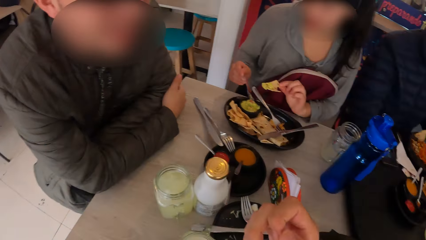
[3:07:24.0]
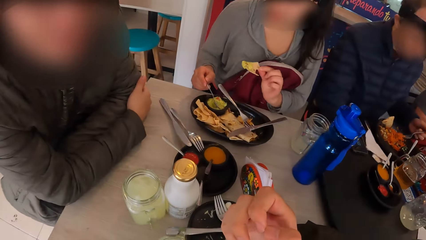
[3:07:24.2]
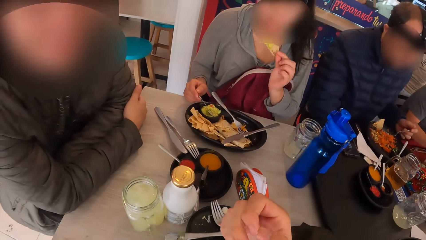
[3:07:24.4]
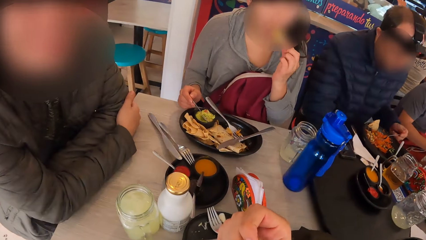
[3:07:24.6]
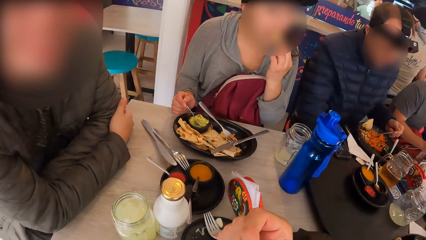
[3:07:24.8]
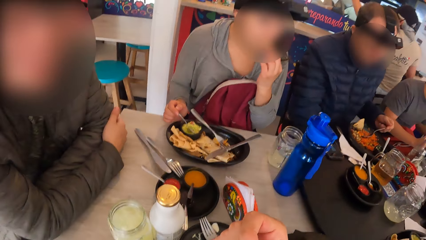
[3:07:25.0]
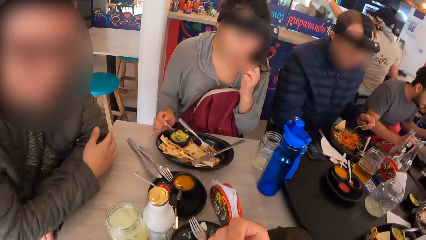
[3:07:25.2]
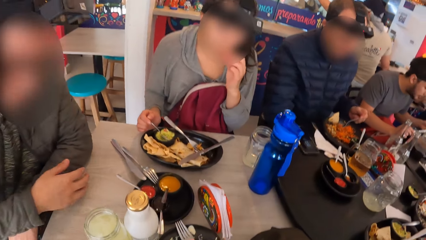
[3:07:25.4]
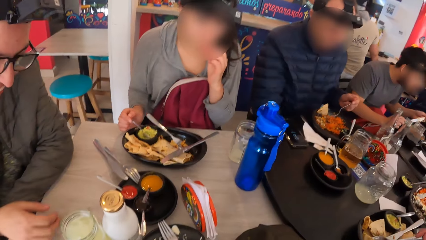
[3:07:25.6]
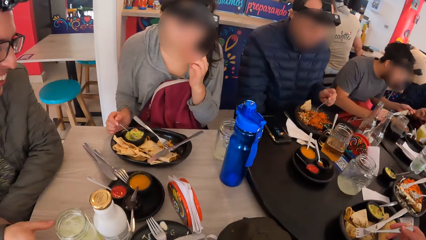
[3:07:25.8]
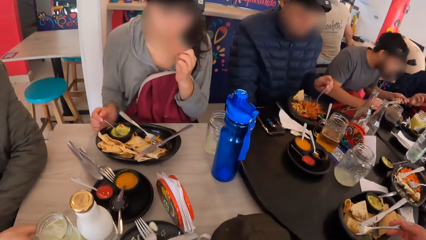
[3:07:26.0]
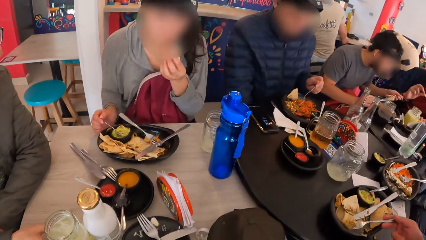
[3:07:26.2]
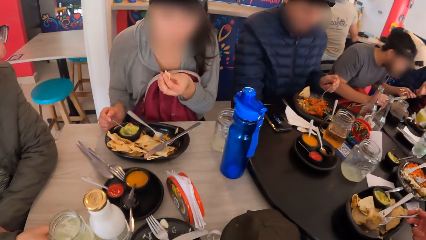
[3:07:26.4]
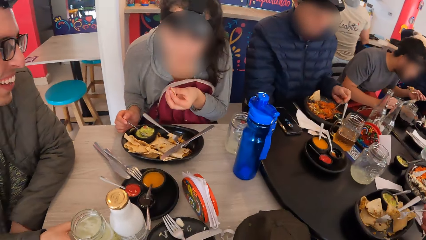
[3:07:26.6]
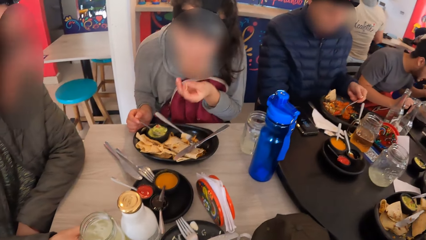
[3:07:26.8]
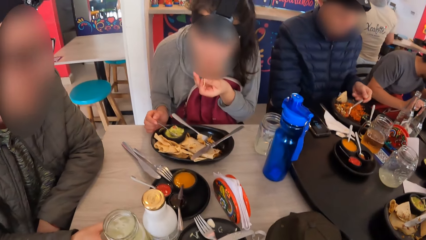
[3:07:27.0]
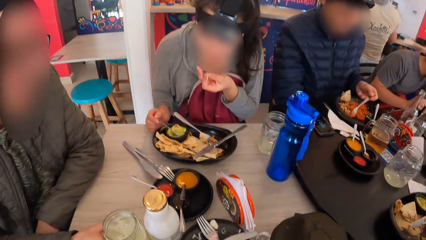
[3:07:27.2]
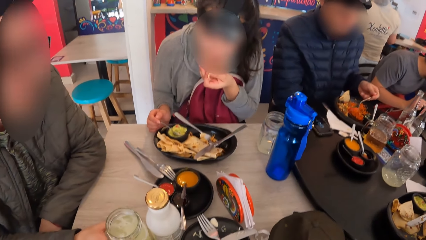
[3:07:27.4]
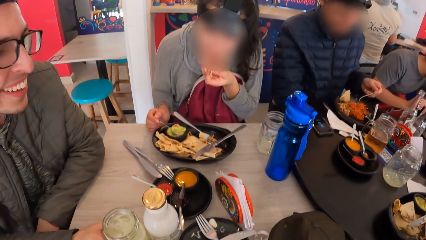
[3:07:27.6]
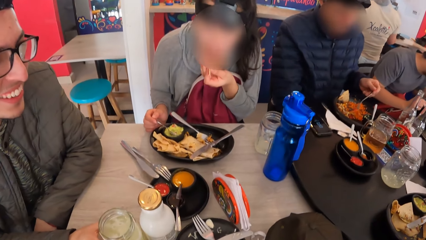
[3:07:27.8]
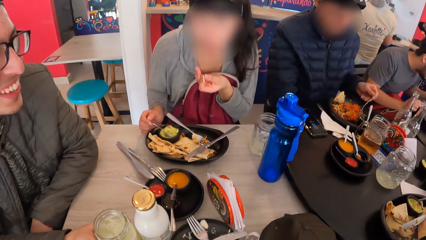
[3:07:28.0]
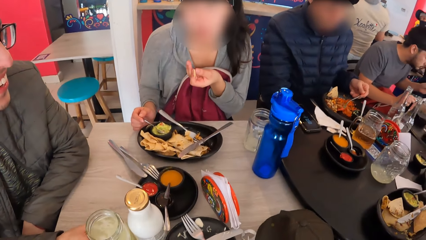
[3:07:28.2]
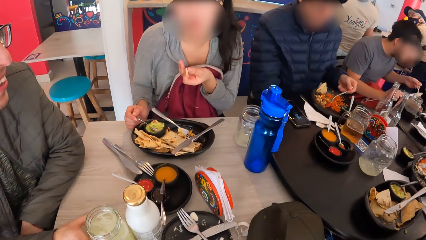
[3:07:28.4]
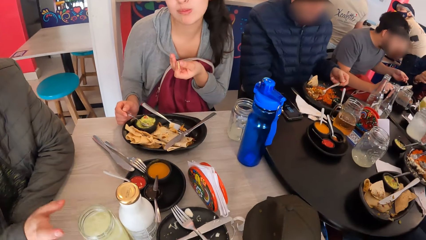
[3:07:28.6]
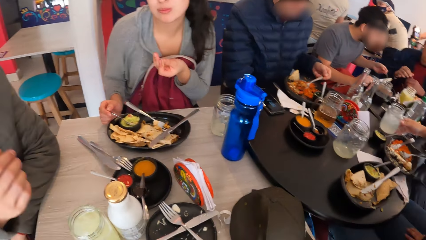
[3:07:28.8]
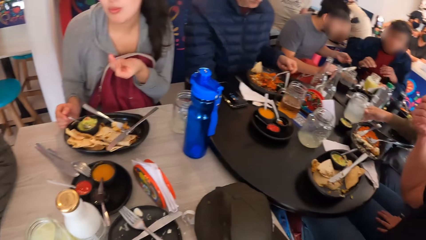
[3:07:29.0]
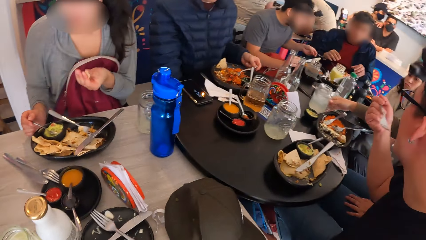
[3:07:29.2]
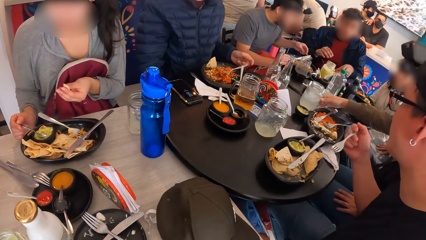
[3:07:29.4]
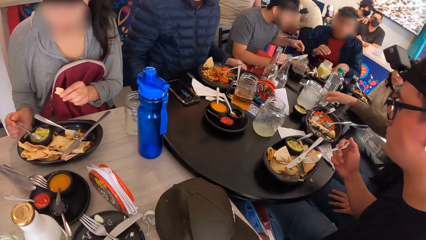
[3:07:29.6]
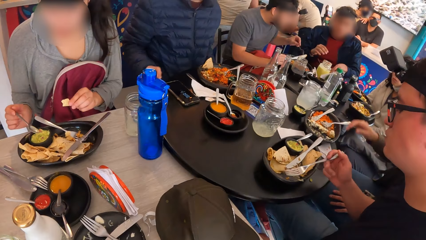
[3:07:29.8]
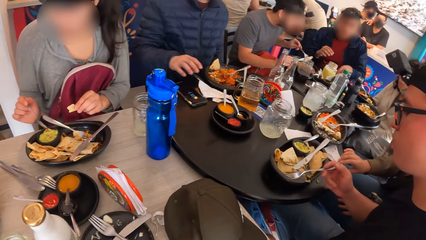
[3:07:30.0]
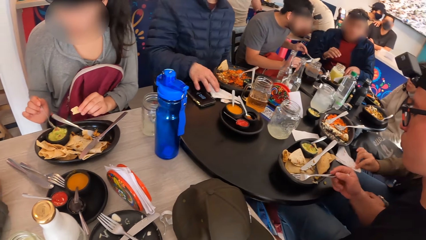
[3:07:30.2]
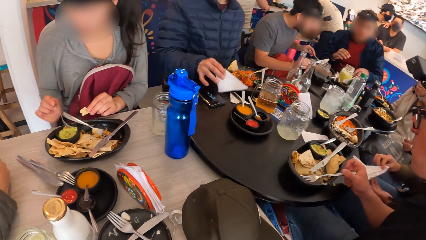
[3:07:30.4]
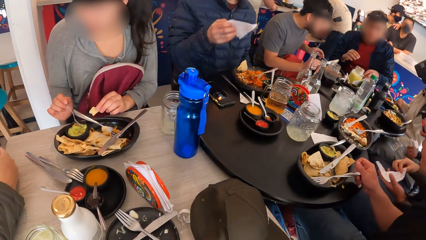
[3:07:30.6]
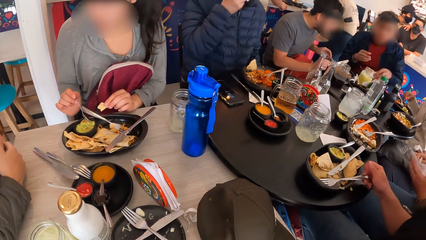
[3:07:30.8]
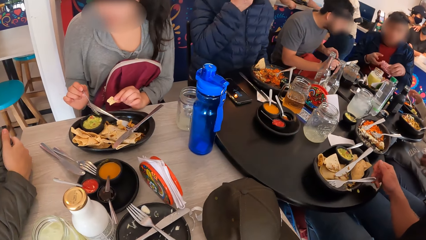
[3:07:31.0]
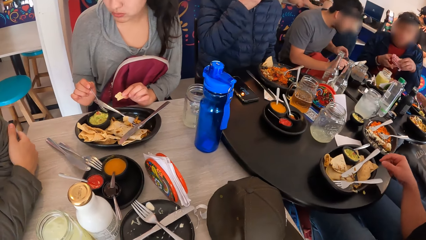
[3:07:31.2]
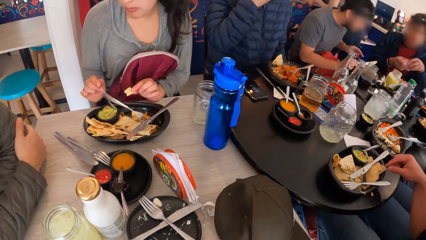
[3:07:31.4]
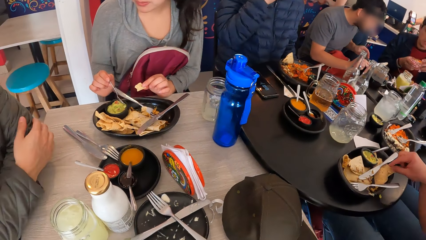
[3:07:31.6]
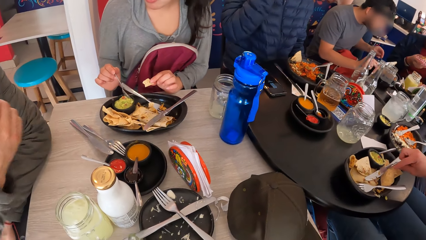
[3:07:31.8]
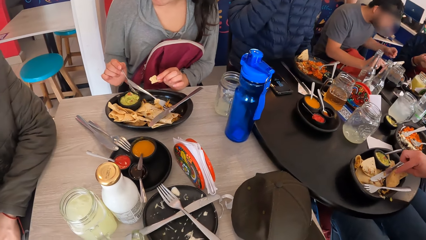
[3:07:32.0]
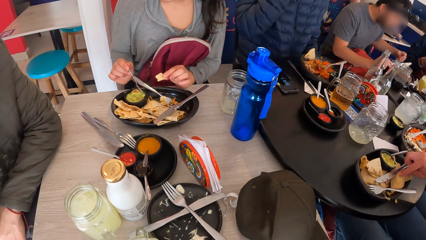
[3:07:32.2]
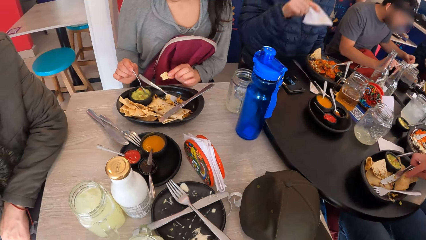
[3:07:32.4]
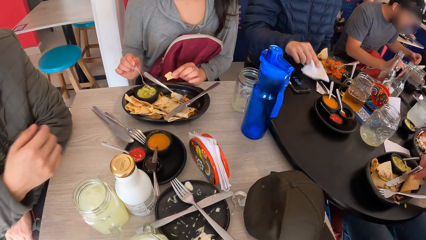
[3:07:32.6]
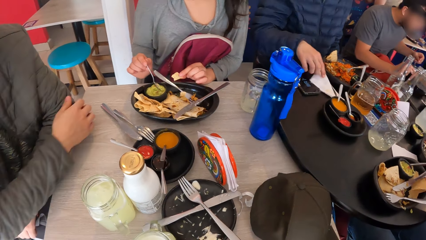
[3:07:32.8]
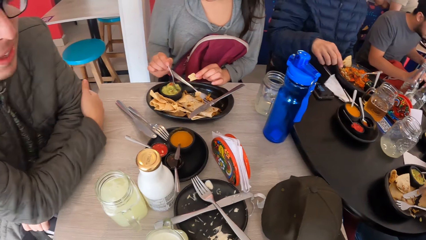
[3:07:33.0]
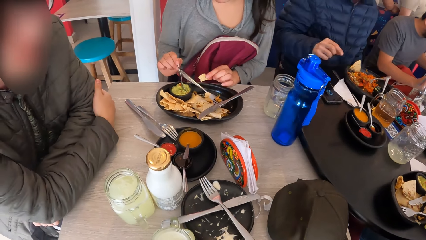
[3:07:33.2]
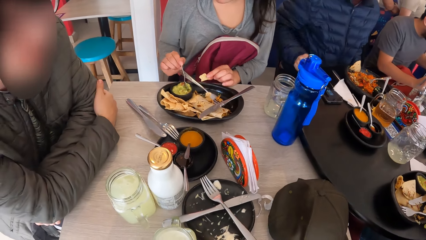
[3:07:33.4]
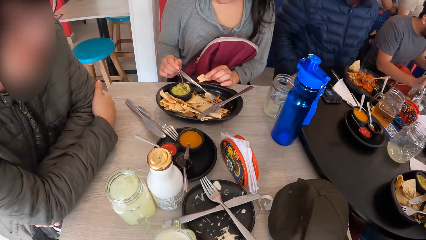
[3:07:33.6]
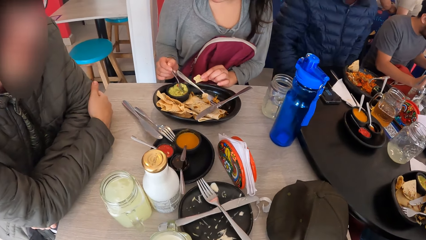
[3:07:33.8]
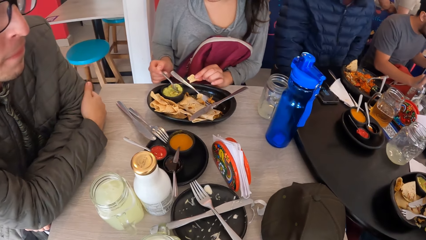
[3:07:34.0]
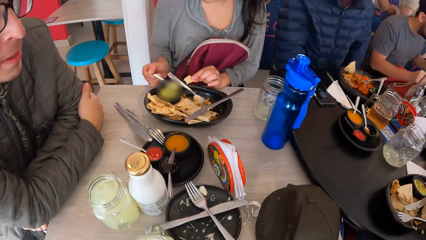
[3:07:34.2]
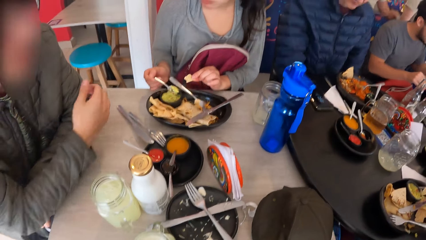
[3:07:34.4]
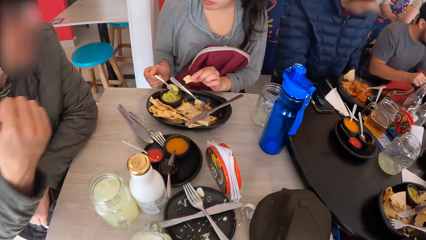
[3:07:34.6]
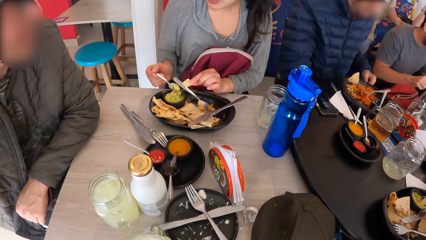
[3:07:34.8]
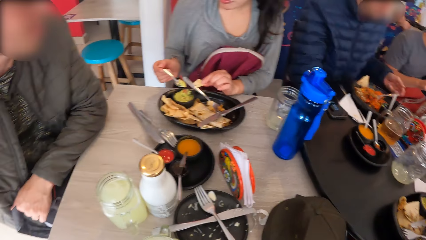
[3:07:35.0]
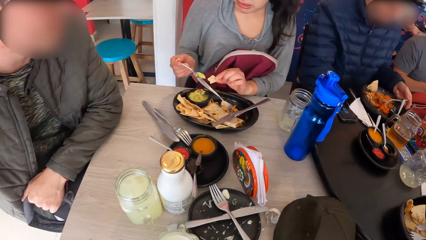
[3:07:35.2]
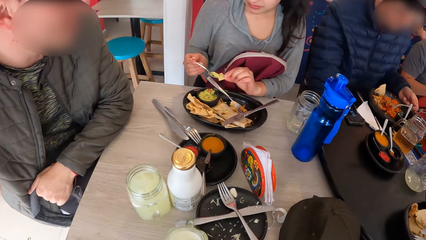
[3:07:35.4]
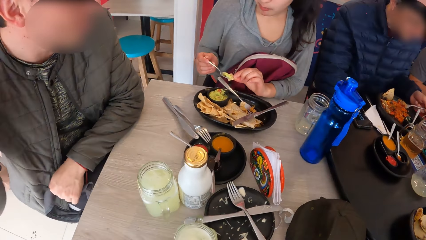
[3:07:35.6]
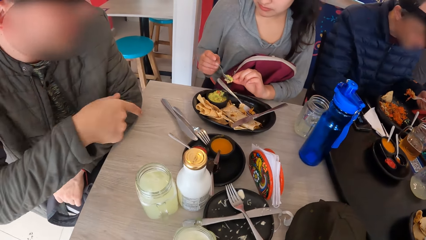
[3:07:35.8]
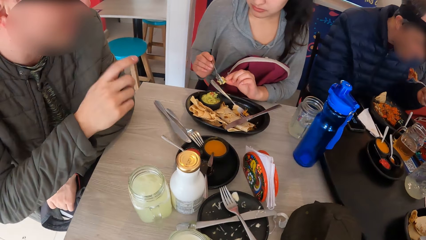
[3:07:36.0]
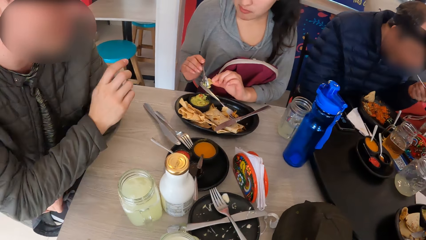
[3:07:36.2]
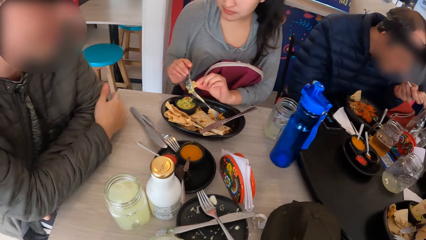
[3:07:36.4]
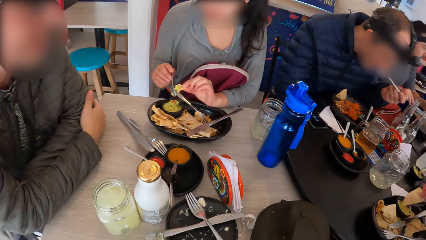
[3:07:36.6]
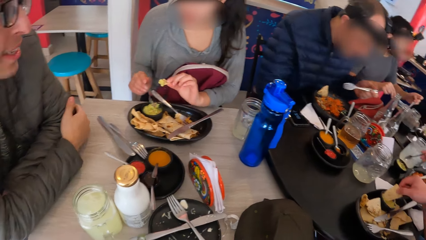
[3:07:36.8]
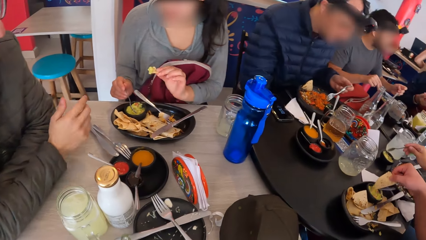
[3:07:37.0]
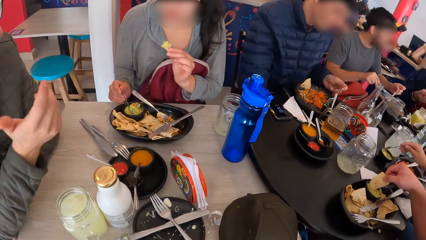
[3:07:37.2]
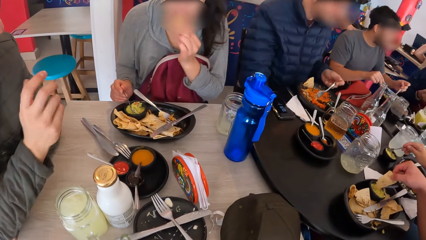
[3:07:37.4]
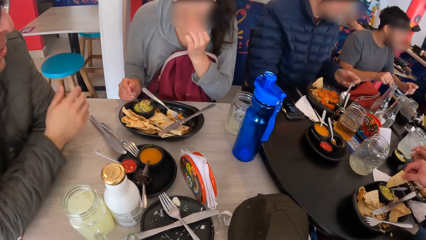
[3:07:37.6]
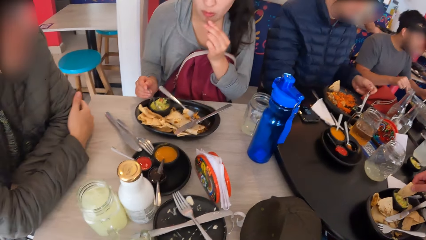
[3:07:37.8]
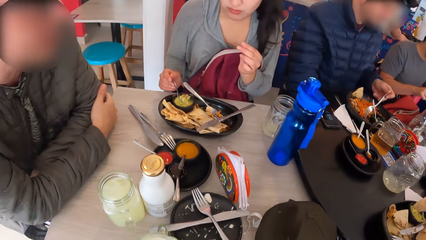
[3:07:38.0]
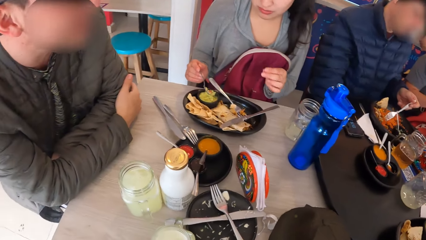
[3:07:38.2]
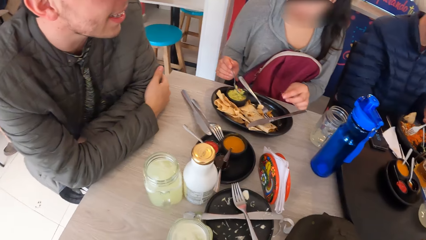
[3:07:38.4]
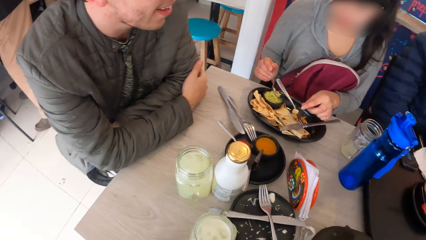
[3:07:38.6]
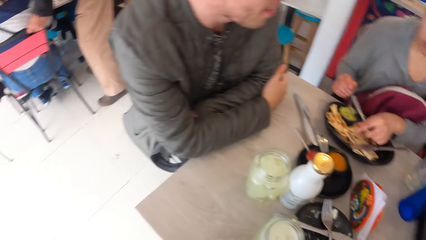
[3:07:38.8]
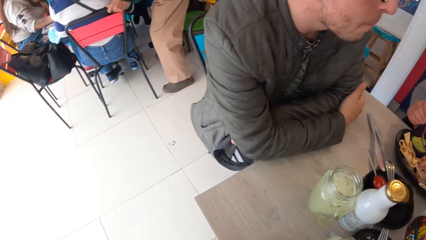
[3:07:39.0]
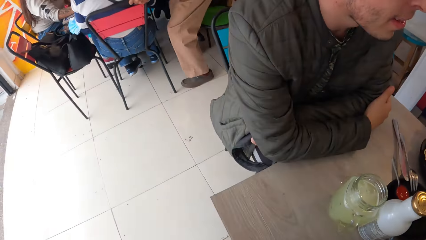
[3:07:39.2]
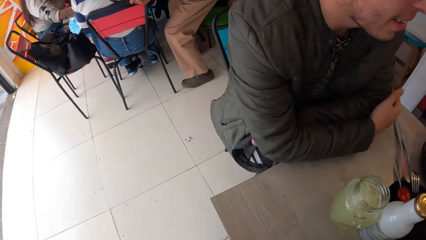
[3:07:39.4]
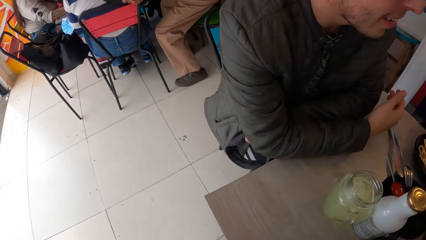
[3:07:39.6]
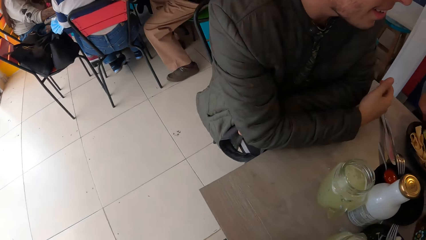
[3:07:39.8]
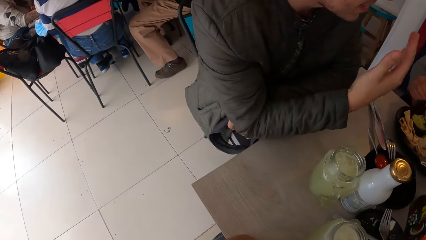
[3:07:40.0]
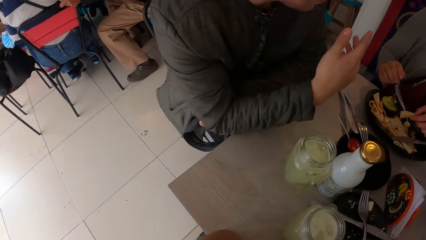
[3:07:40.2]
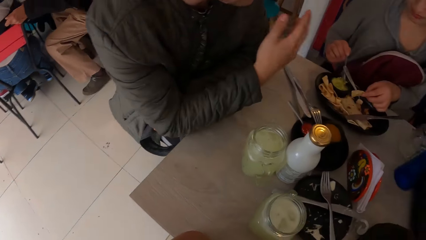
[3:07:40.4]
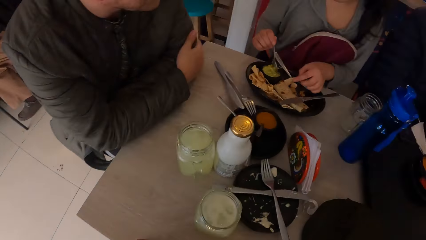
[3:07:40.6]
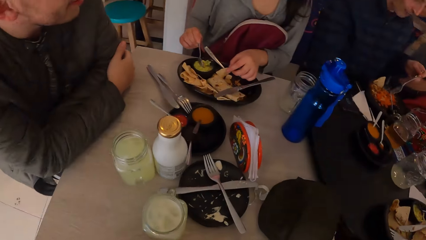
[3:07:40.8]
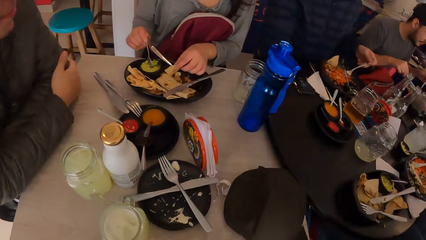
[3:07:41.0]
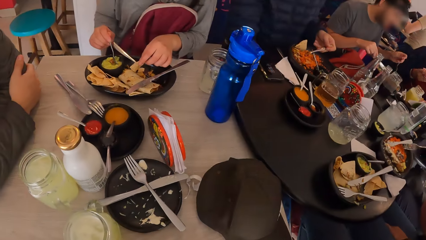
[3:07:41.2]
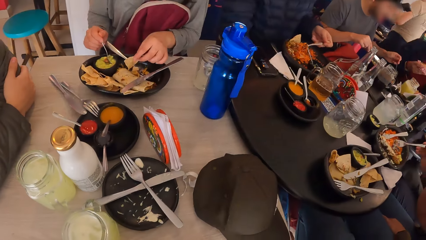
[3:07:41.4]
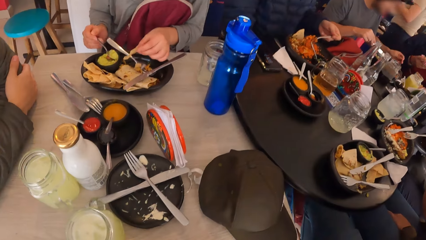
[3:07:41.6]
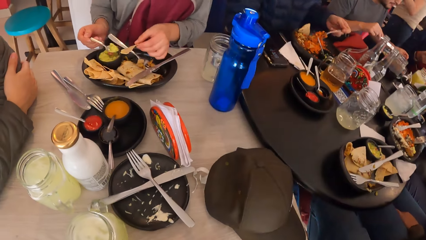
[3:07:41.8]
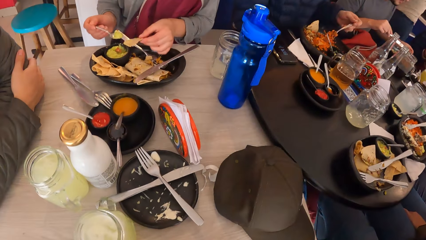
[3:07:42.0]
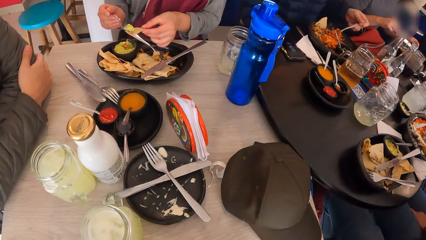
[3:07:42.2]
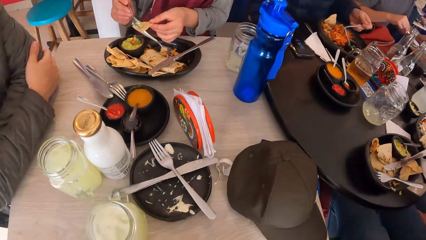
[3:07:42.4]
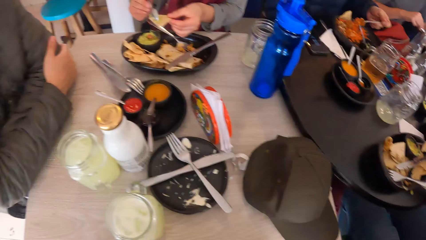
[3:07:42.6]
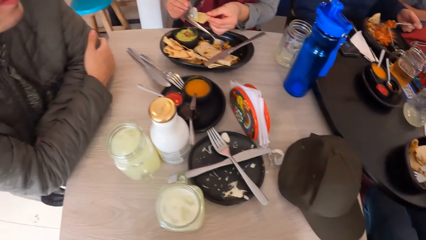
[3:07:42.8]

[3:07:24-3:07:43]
The woman eats the unleavened bread with her left hand. She puts the sauce on the unleavened bread with the spoon in her right hand. She eats the unleavened bread with her left hand. The camera wearer looks around. The woman puts the sauce on the unleavened bread with the spoon in her right hand.
